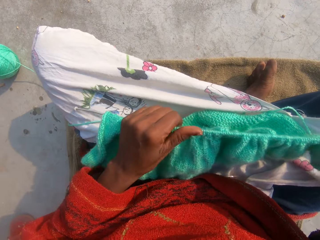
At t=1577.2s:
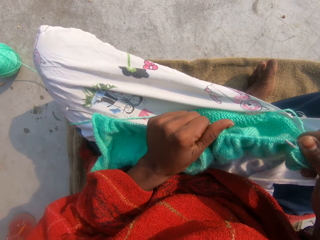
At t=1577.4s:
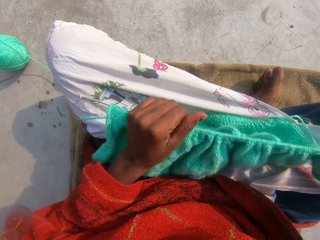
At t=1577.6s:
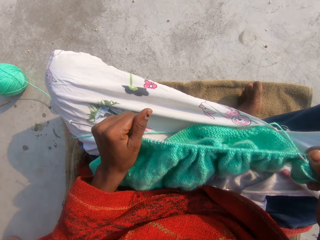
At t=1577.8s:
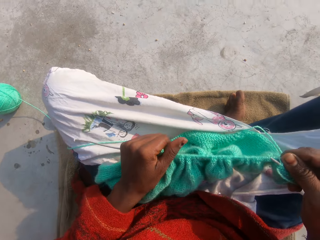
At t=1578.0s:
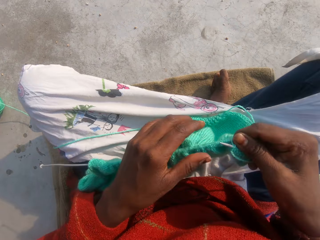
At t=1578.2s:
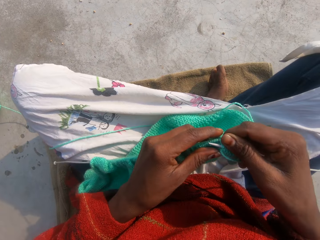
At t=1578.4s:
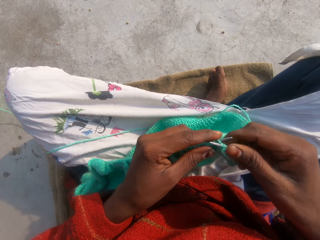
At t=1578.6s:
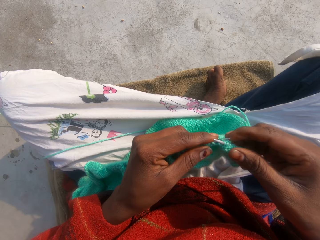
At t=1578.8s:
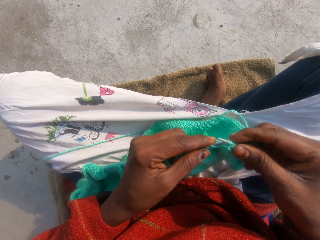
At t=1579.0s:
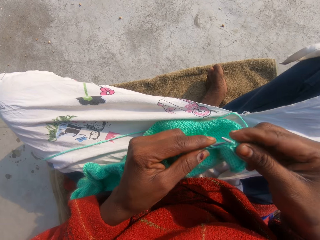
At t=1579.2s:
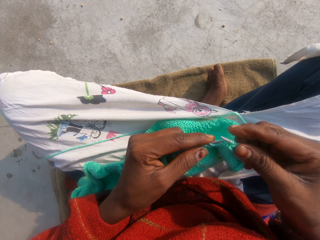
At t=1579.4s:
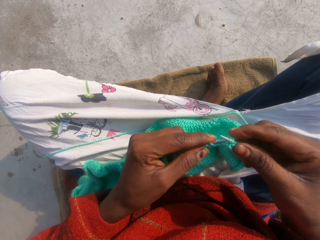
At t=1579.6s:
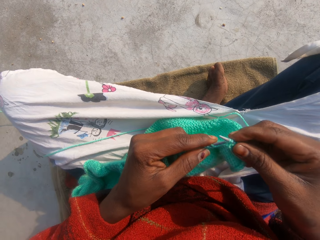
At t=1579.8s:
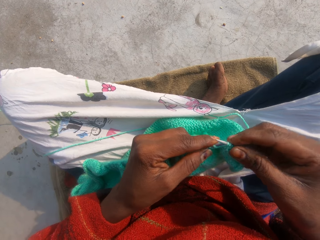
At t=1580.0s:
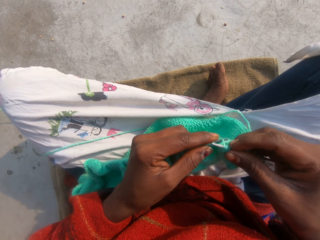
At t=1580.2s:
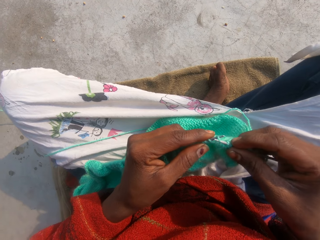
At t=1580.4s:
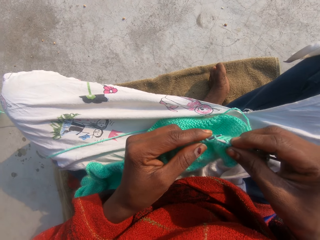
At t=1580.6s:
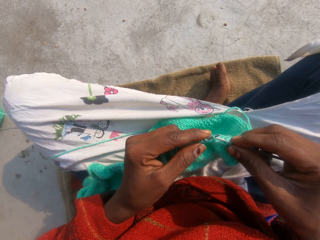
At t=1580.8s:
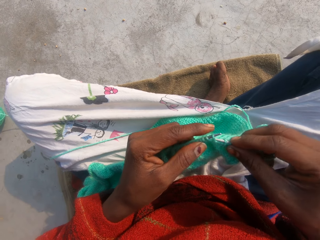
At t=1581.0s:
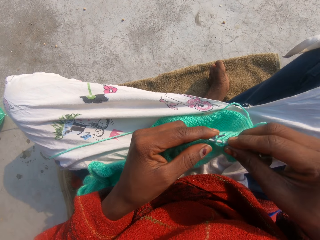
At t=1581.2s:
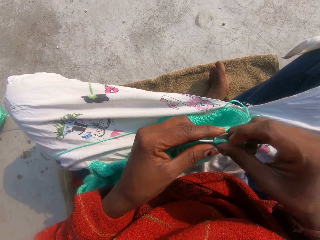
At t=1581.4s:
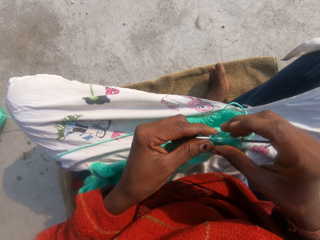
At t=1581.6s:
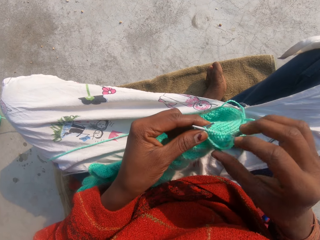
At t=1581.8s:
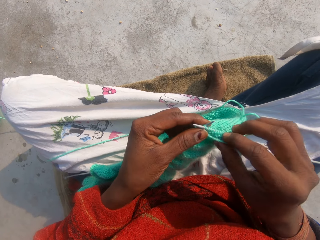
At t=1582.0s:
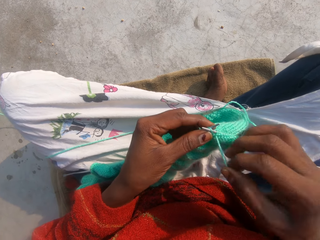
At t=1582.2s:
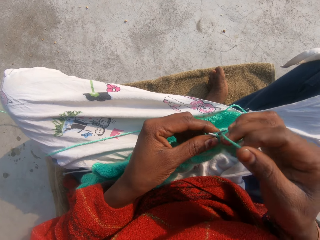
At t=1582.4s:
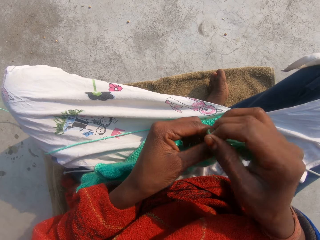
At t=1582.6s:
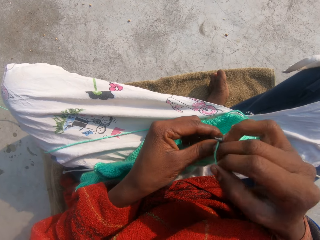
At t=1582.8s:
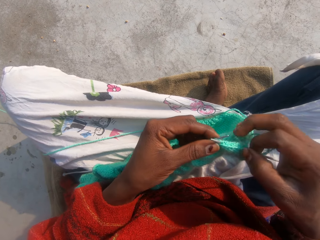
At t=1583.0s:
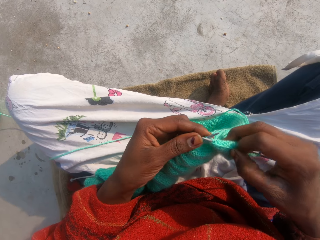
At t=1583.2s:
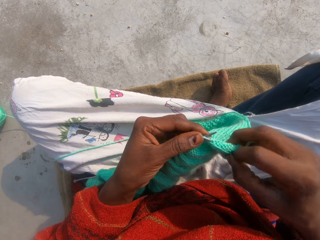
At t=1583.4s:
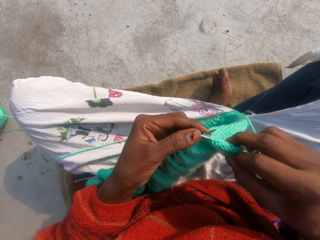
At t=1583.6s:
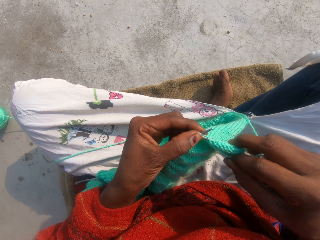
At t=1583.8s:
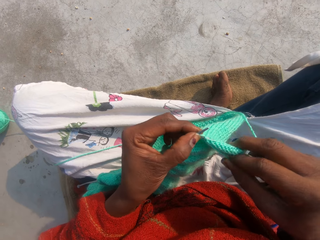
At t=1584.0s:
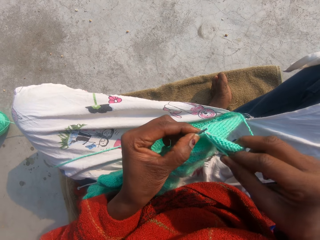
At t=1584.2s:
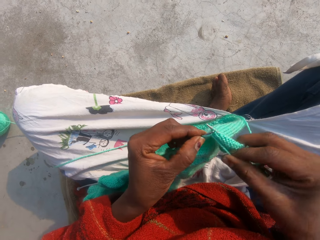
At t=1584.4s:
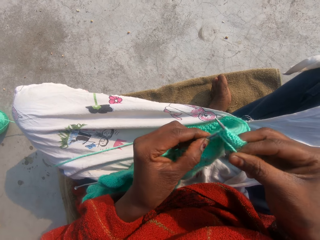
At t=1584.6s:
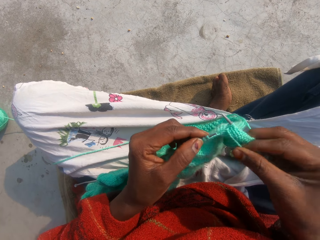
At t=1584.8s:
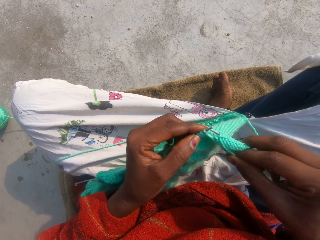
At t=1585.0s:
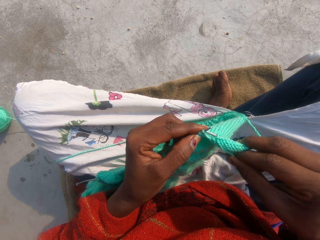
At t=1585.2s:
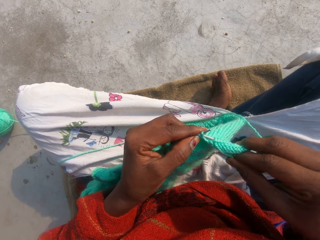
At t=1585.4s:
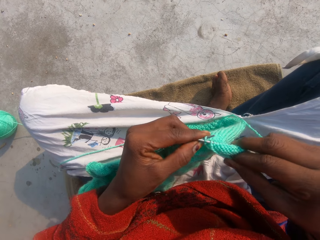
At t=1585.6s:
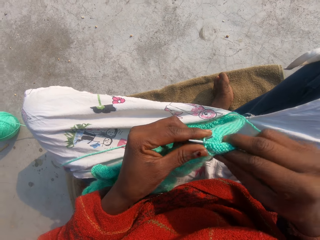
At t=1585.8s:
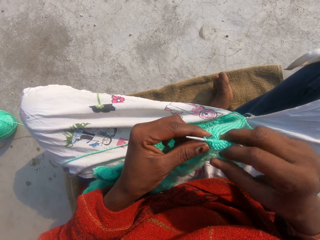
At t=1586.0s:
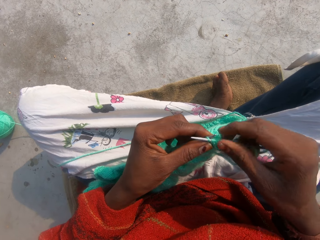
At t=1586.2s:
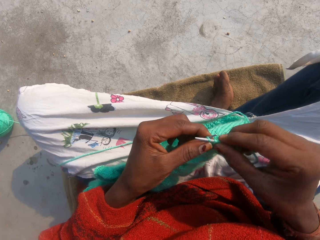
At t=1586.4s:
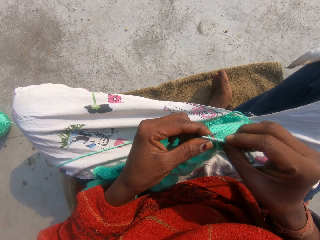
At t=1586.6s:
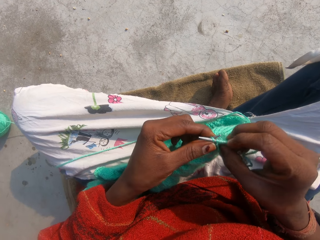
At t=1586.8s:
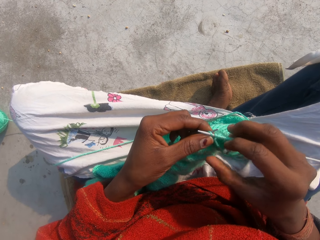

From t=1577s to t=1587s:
The camera wearer knits a piece of fabric with a knitting needle. They coil a knitting thread on the knitting needle. They knit the piece of fabric with the knitting needle.

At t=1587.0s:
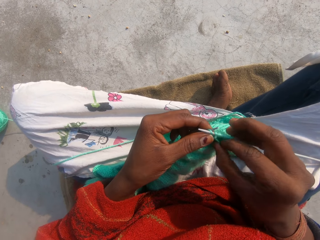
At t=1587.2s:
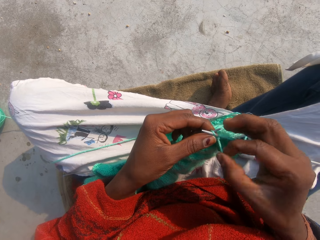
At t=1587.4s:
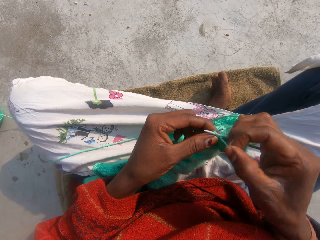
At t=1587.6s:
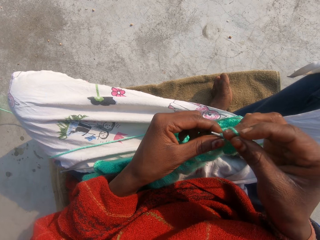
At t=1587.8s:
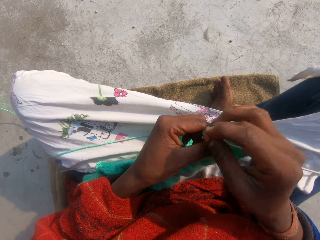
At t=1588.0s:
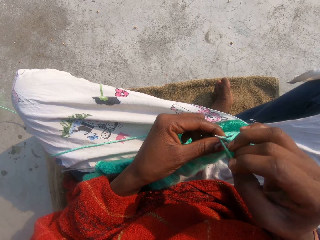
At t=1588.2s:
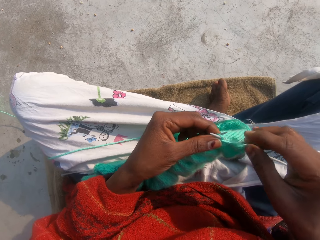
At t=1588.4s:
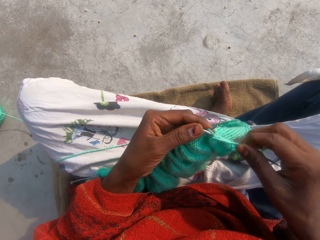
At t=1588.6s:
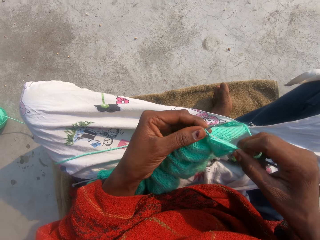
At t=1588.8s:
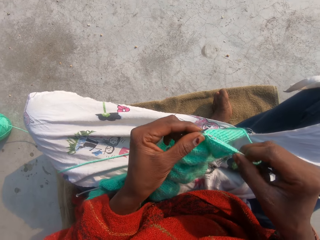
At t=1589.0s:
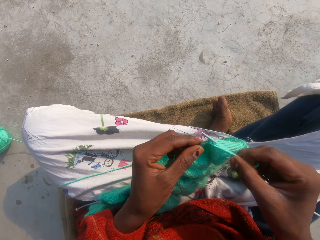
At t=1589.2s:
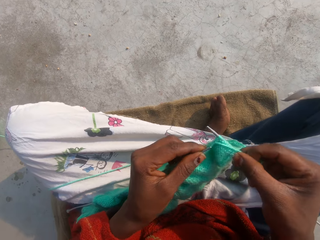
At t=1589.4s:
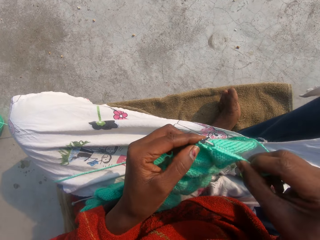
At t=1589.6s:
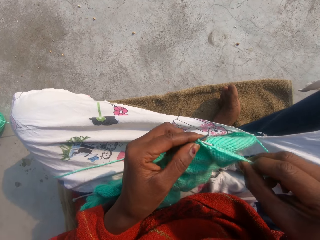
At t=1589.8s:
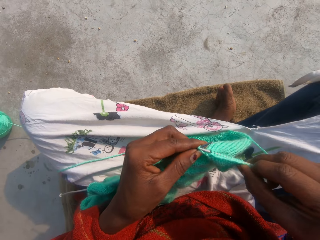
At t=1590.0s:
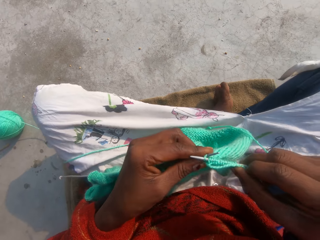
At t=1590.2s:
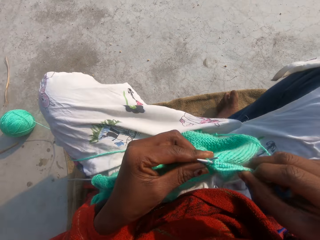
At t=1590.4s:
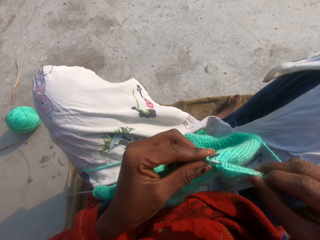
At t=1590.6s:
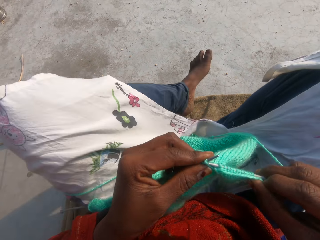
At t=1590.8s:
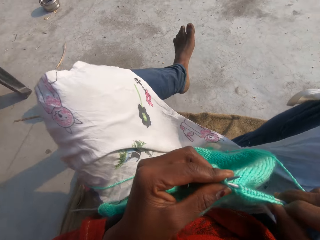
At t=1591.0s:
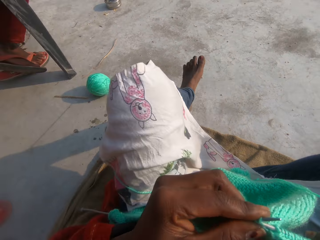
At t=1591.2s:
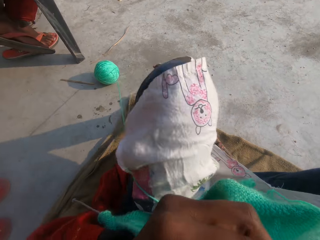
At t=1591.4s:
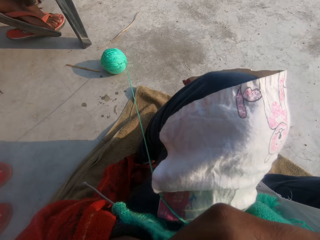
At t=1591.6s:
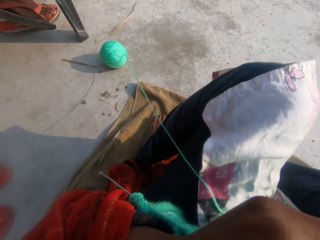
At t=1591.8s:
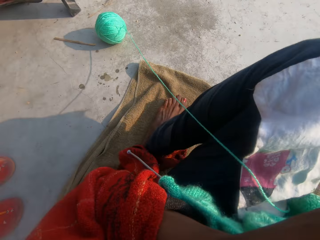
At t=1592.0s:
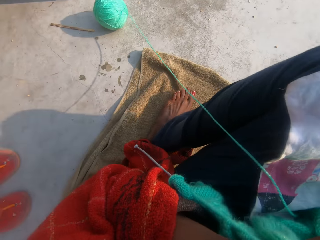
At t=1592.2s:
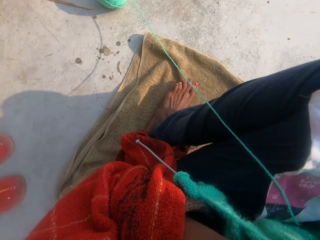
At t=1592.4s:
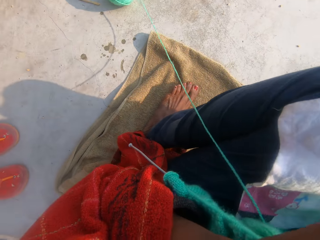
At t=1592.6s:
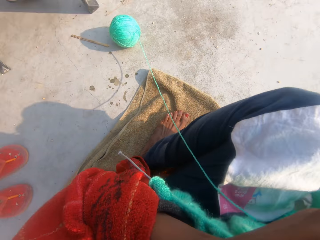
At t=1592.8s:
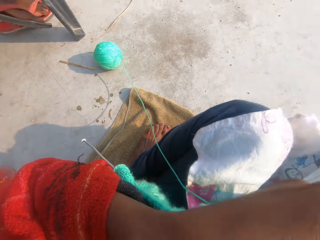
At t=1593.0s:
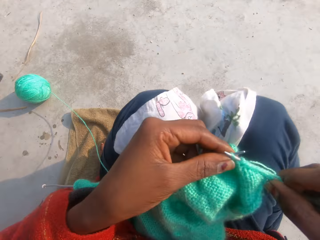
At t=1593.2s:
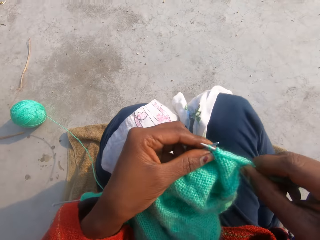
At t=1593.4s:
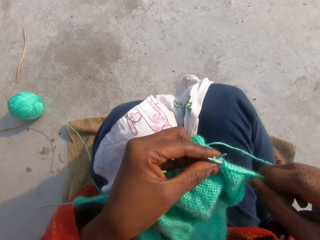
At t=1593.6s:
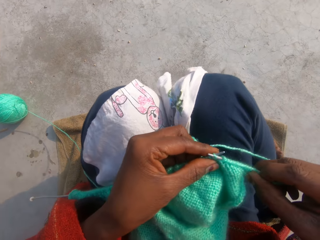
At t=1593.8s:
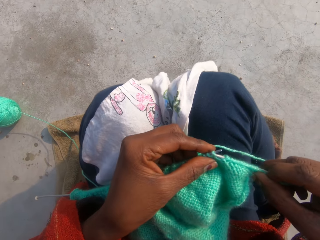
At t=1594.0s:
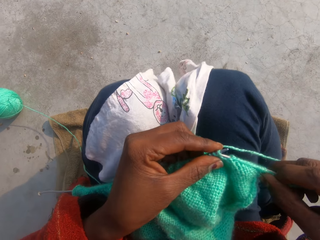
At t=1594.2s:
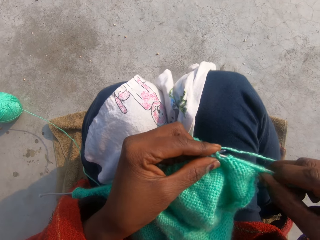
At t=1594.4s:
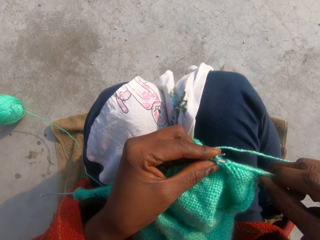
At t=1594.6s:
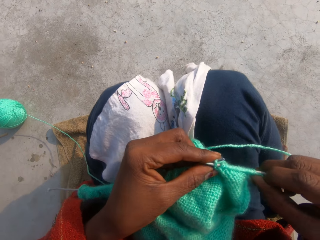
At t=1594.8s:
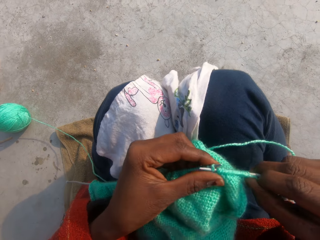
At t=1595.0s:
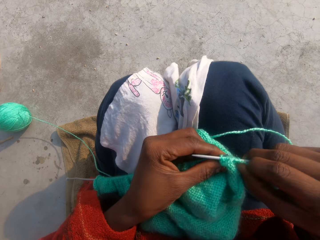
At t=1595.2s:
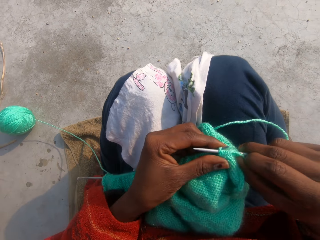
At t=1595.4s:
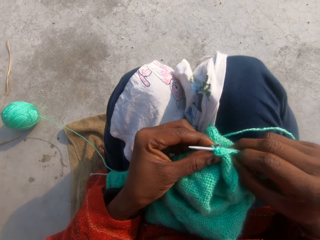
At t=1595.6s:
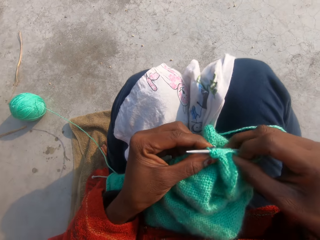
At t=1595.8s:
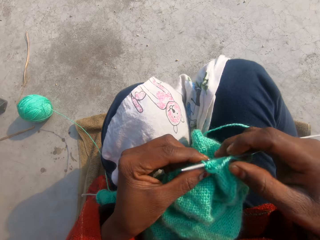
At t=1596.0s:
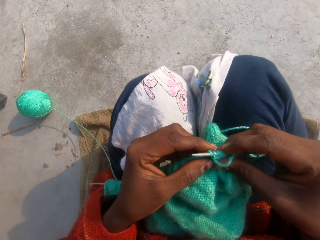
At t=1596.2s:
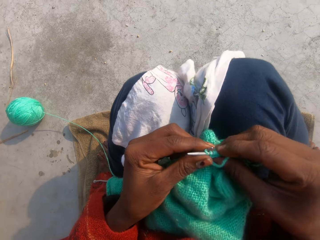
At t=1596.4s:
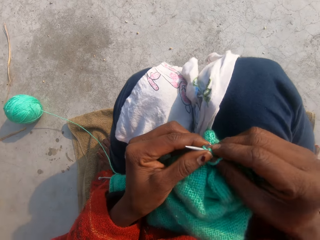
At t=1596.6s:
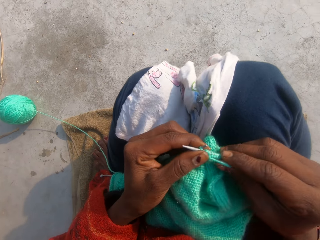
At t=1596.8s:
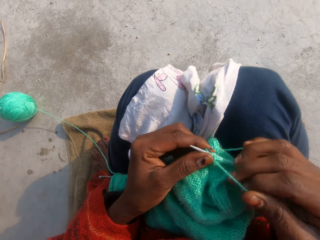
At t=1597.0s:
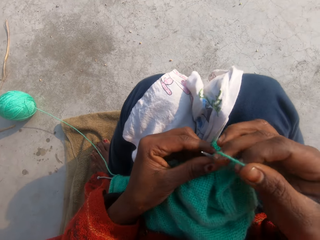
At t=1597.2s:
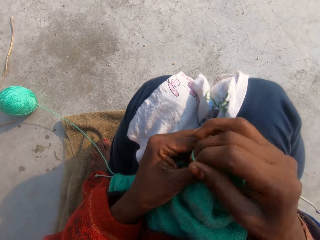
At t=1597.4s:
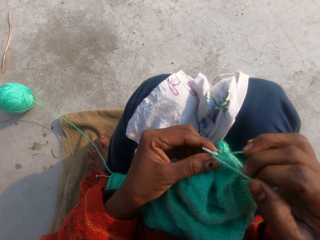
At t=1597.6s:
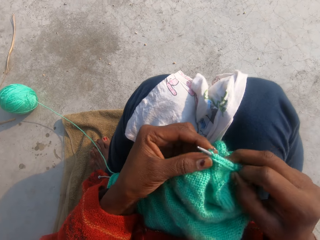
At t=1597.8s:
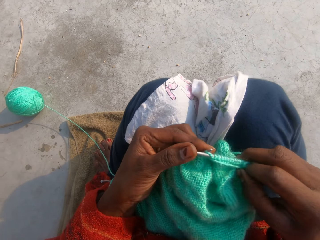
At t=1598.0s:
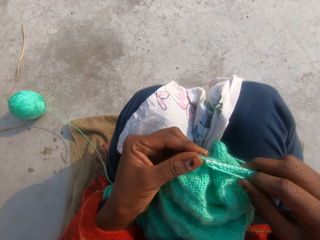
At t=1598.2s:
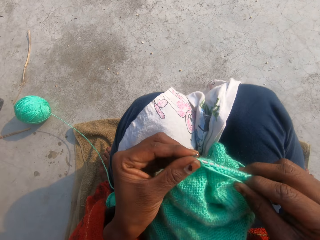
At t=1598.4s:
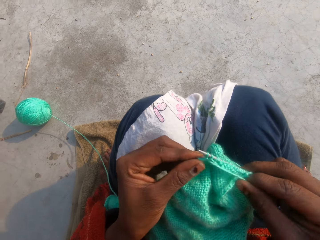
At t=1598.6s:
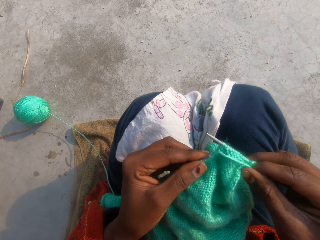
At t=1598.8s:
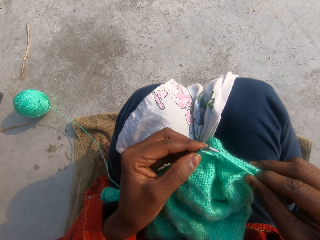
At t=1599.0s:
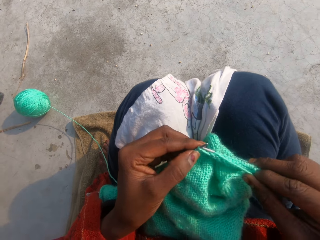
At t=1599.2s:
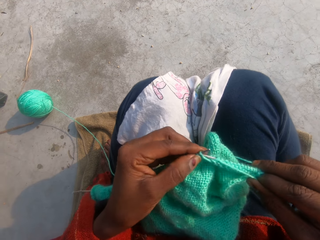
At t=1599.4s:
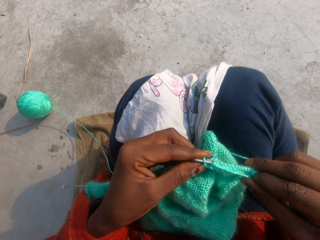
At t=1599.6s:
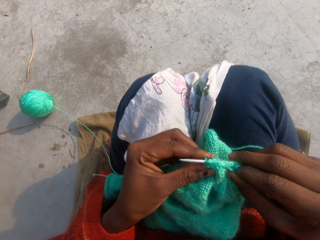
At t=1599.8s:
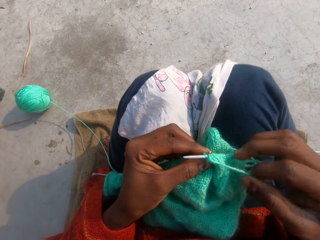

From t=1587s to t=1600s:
The camera wearer coils a knitting thread on a knitting needle. She knits a piece of fabric with the knitting needle. She adjusts her legs on a mat. She knits the piece of fabric with the knitting needle. She coils the knitting thread on the knitting needle. She knits the piece of fabric with the knitting needle.
